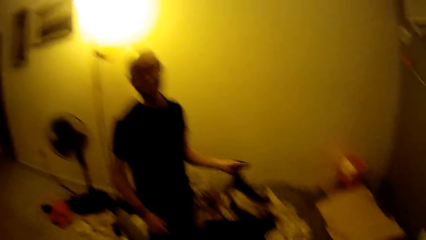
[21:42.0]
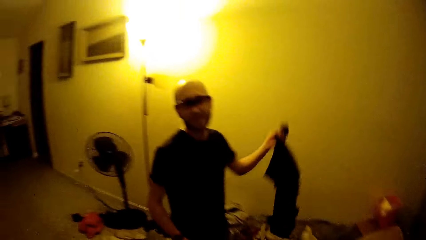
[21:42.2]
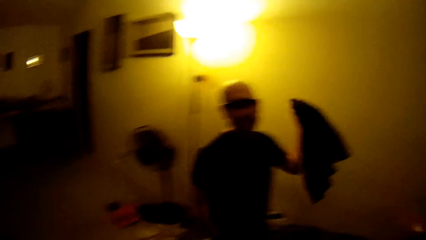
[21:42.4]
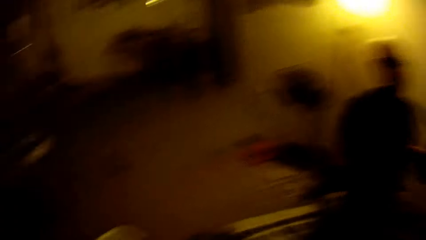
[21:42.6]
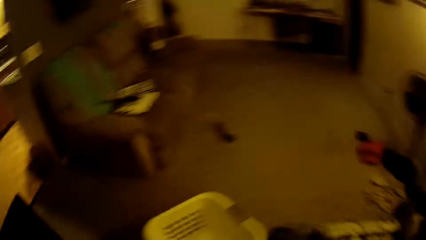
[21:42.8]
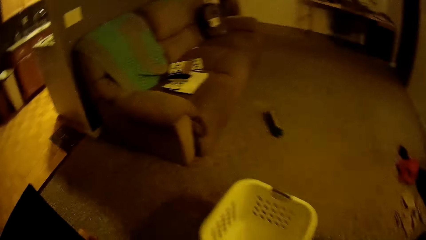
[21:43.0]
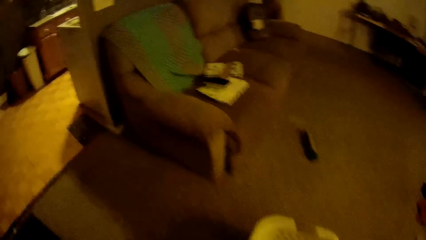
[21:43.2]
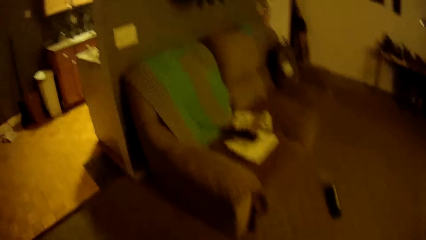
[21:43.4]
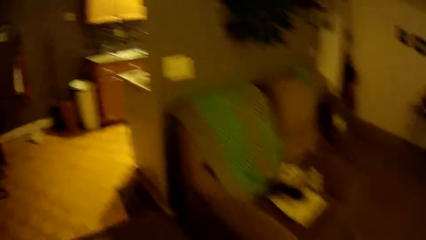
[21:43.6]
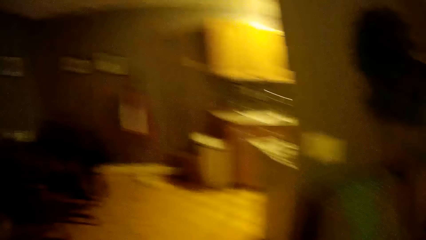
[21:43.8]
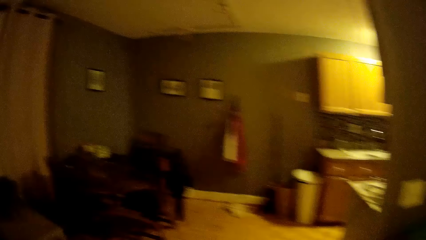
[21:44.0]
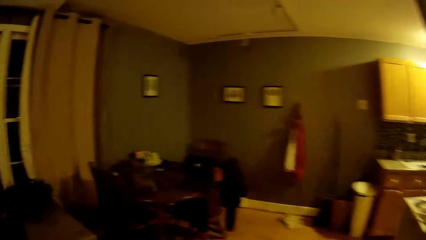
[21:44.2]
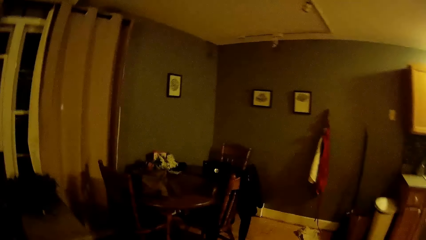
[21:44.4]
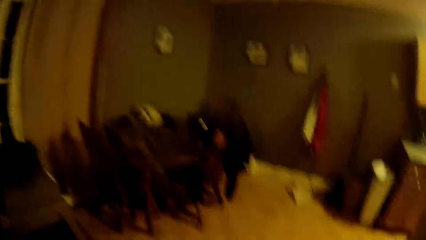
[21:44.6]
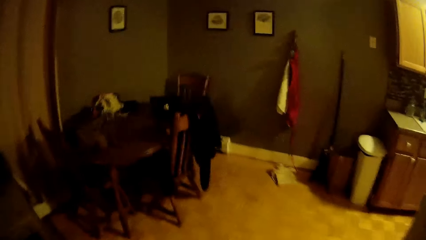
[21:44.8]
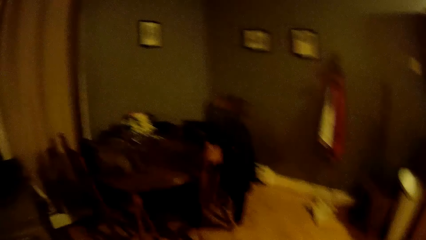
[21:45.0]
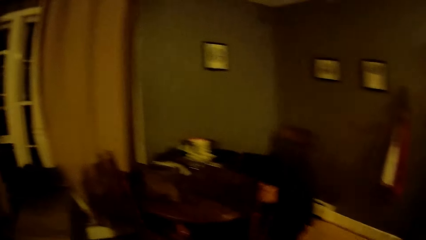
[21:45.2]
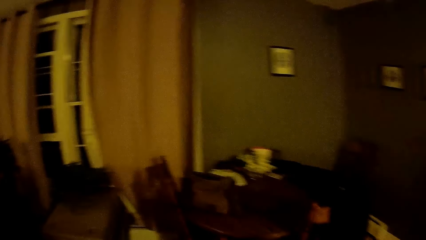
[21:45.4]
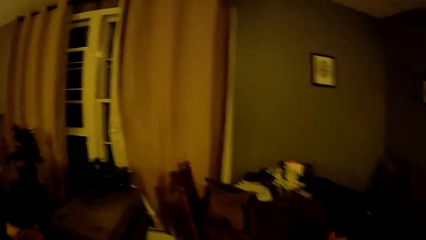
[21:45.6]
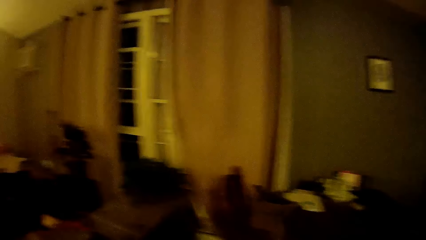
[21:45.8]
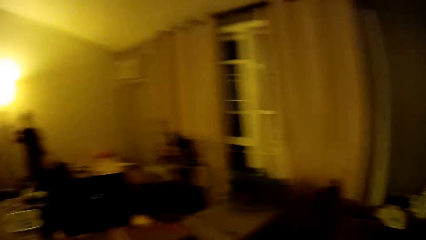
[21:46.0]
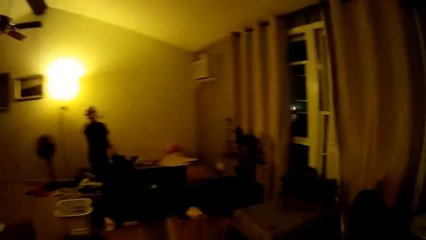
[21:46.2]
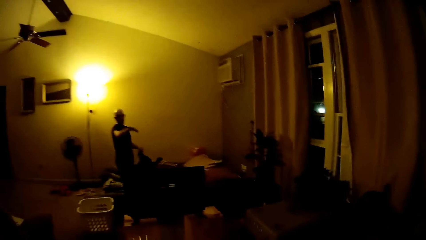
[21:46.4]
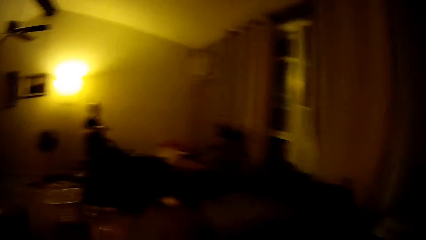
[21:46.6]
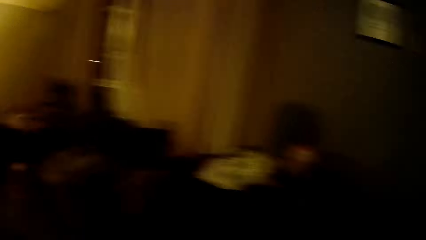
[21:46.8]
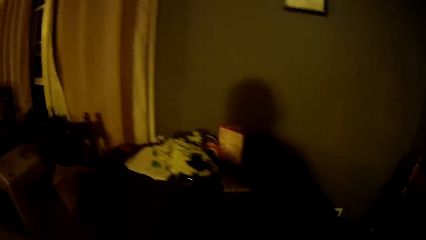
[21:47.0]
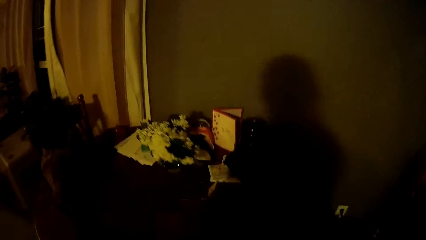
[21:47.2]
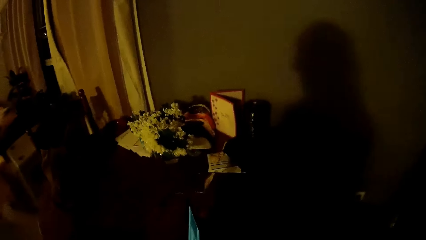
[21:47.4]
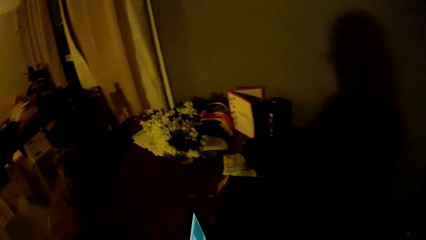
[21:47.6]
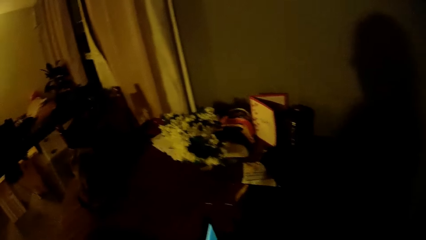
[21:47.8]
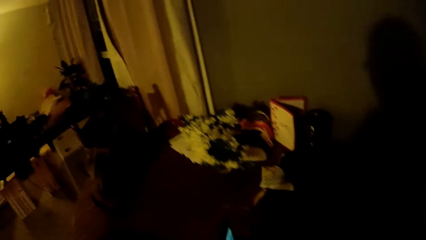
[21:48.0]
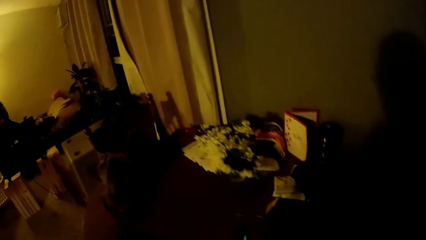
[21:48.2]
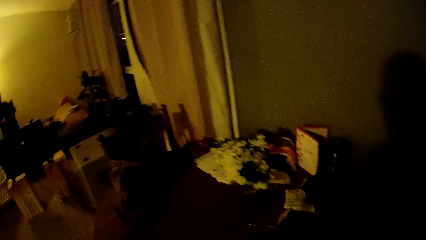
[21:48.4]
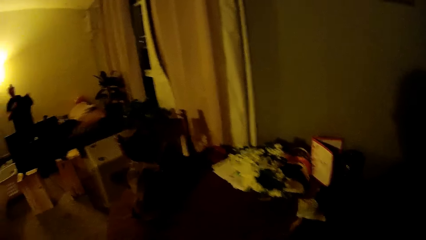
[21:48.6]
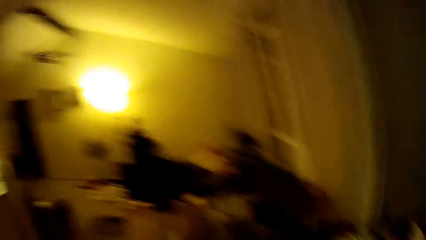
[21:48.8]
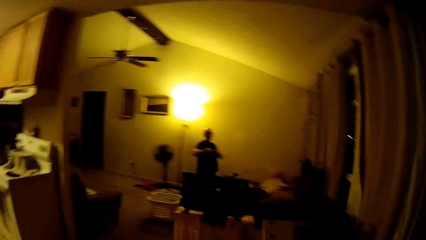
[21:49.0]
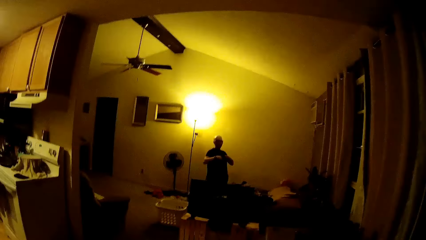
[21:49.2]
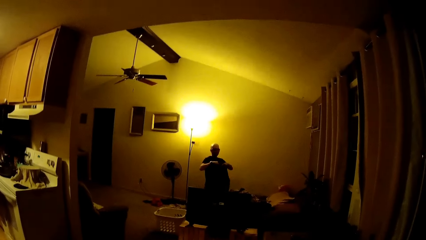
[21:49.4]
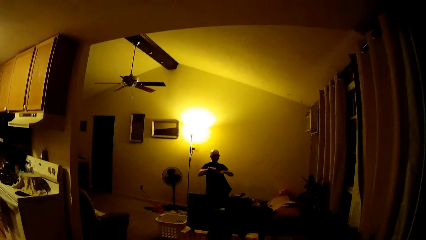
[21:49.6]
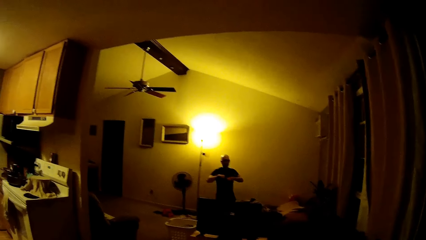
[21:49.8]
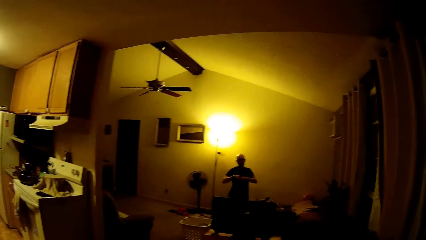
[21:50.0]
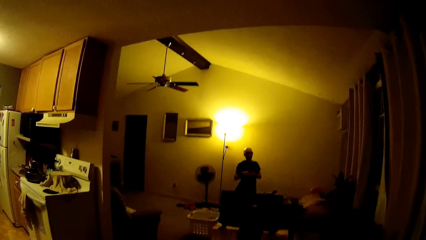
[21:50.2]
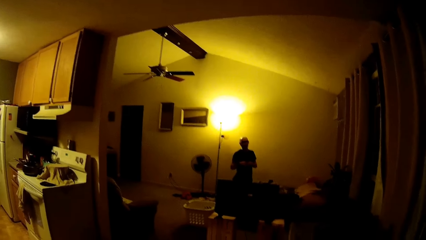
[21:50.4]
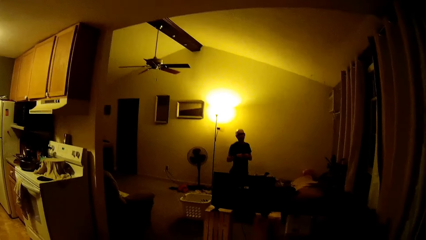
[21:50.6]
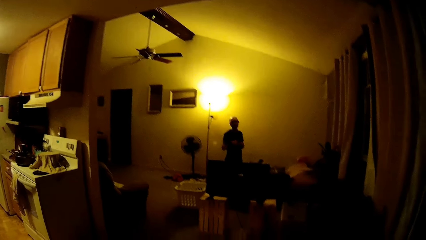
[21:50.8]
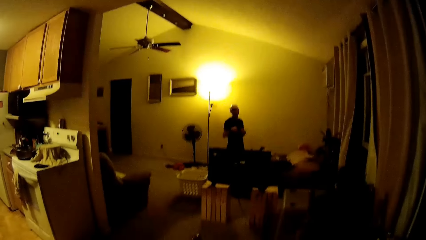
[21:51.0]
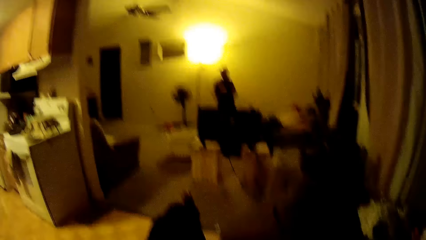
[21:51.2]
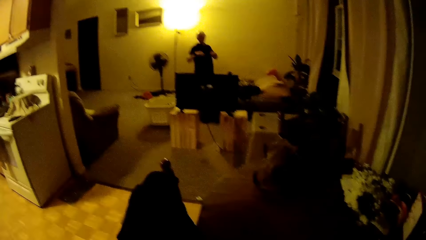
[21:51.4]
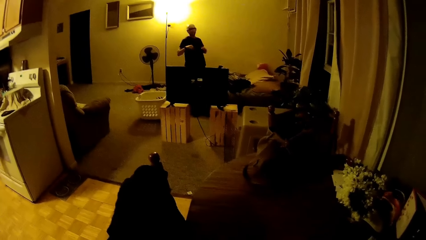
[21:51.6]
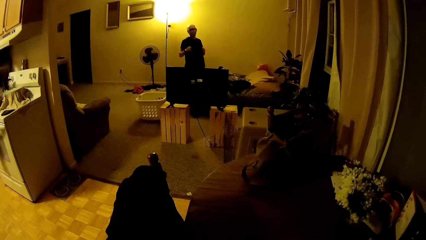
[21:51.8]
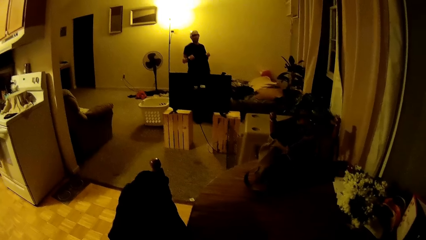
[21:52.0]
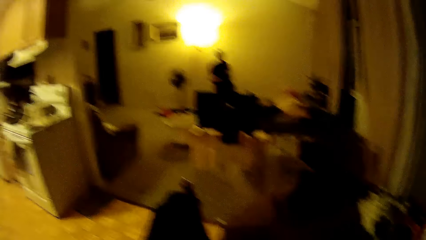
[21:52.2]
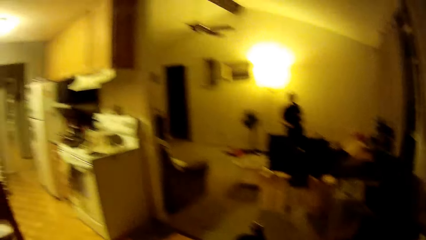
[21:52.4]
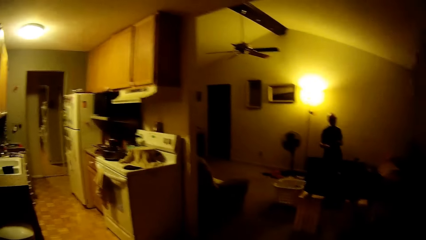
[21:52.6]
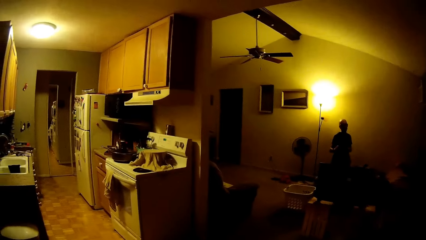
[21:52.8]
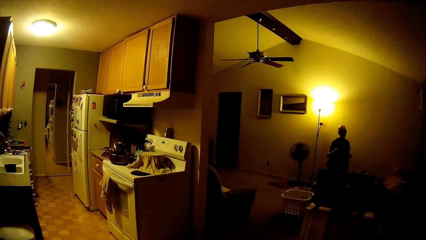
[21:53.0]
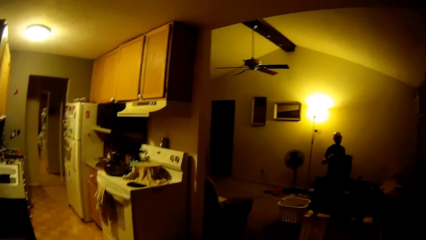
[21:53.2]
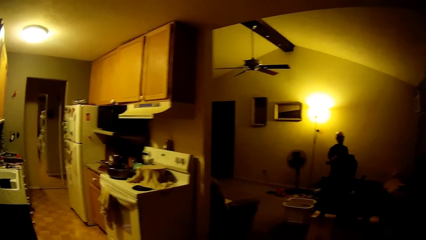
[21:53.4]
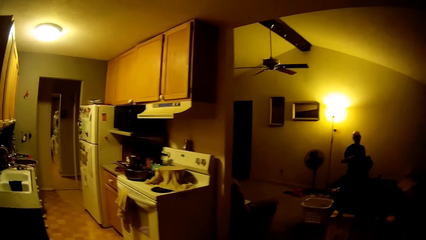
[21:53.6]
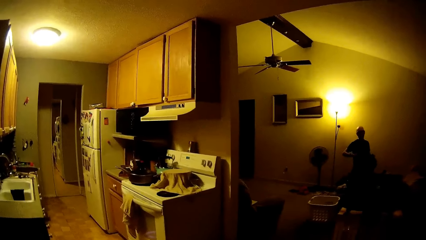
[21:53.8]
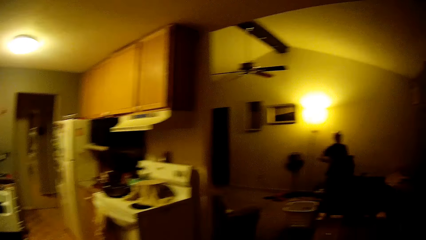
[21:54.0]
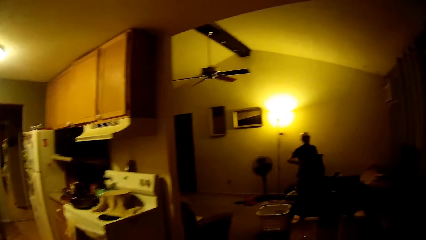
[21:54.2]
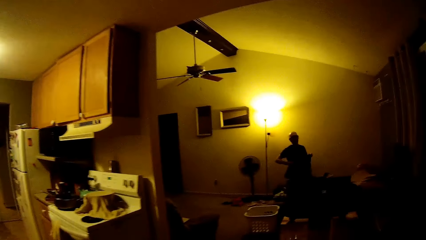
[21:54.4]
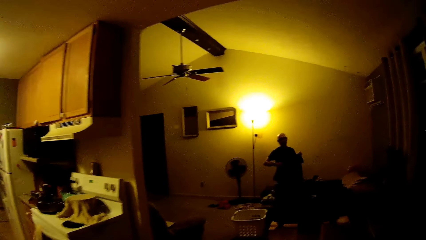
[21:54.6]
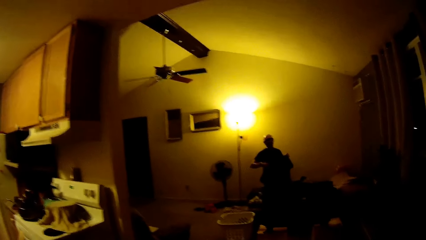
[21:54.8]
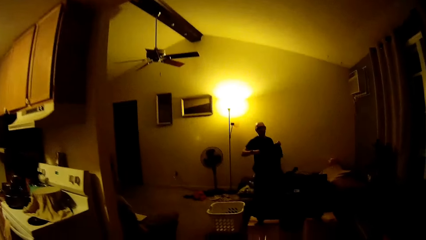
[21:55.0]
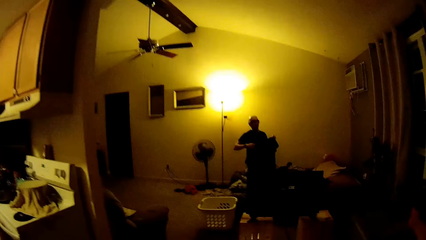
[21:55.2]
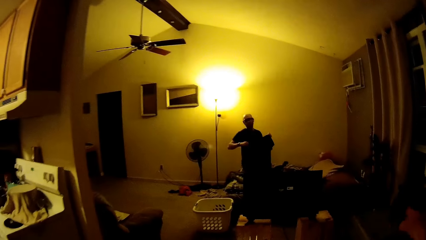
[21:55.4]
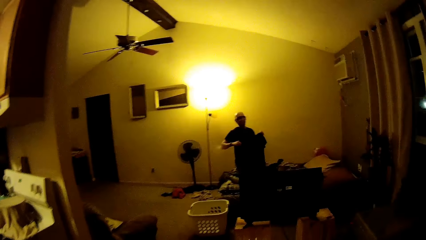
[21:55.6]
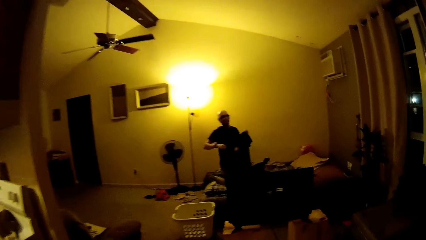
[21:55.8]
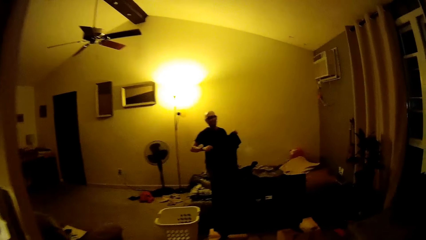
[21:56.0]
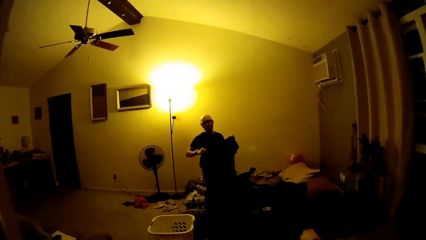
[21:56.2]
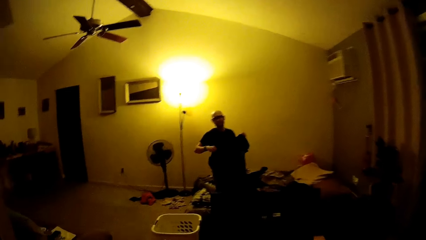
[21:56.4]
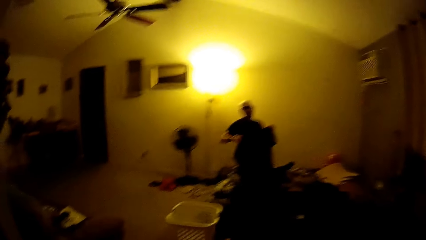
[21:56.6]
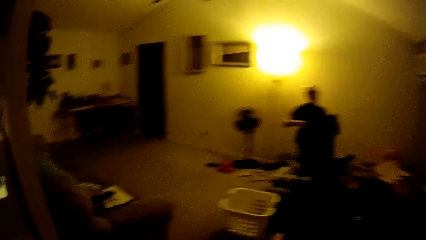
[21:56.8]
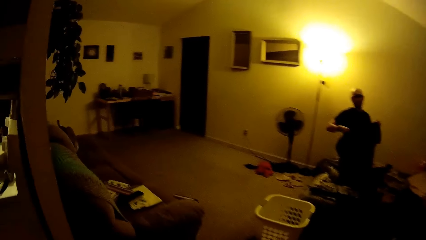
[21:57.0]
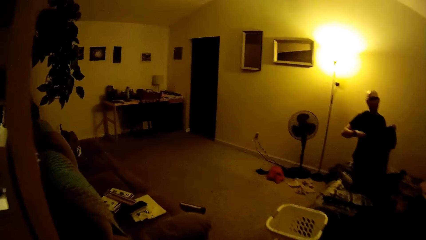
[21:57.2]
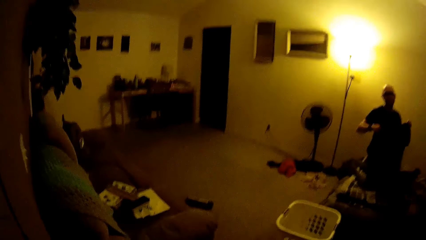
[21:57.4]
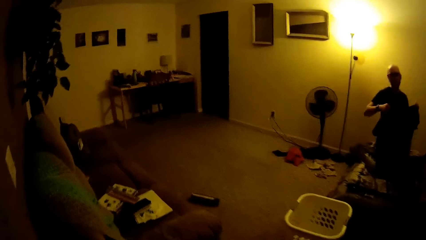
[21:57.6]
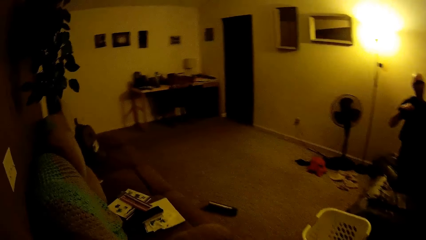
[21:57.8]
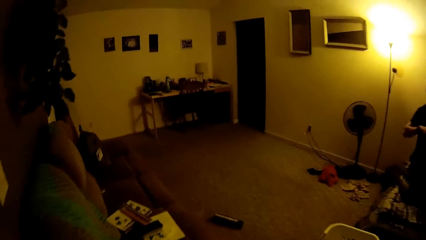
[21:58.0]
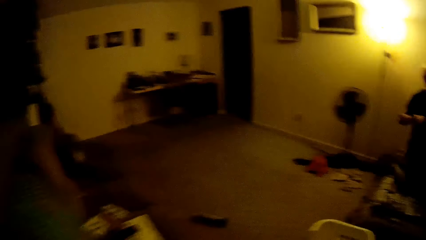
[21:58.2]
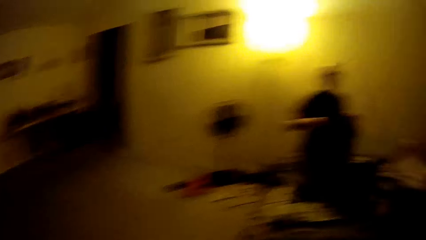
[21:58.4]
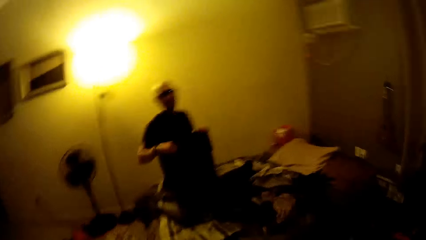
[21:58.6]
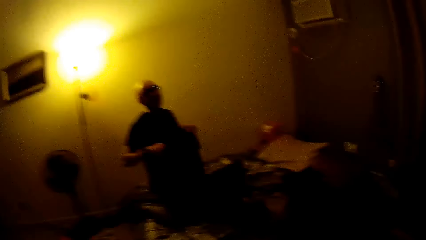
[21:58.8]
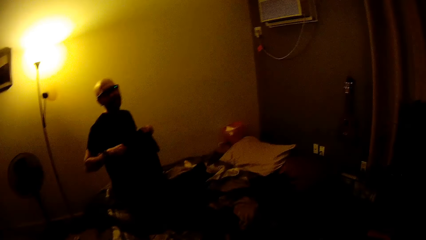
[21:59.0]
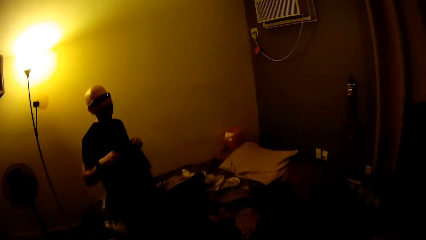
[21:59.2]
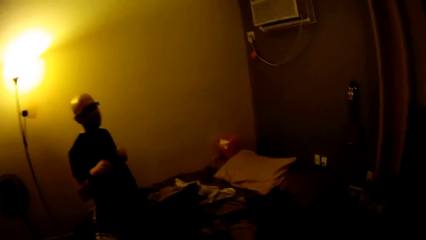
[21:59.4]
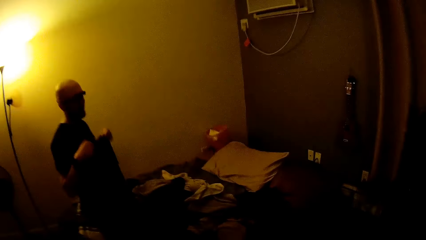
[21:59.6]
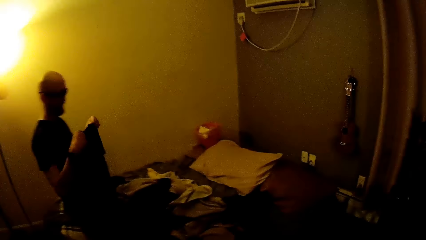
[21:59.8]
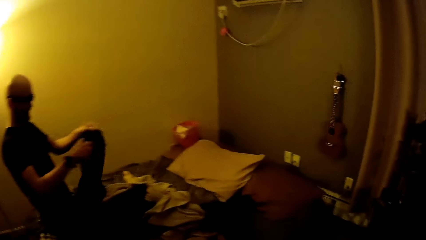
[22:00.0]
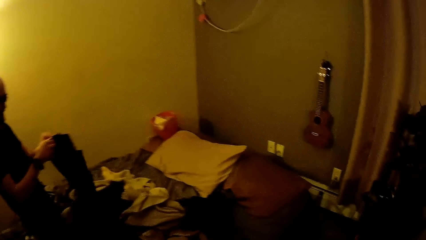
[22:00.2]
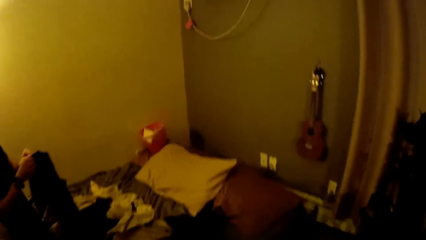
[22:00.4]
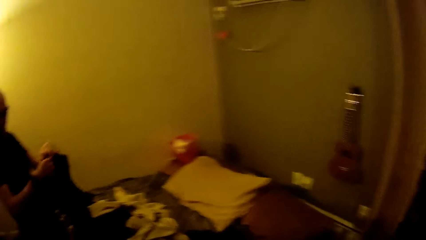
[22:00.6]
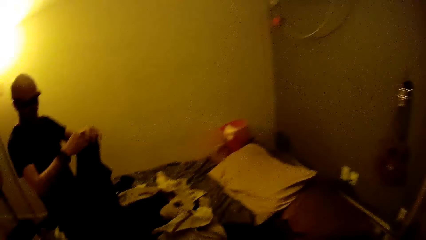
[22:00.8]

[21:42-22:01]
The camera wearer places the laundry basket on the floor. They walk towards the dining table. A man moves his hand and folds the t-shirt. The camera wearer interacts with the man. The man holds a cloth with both hands. The camera wearer walks towards the bed. They walk towards the man.
